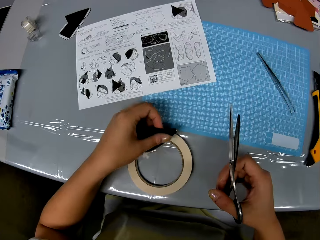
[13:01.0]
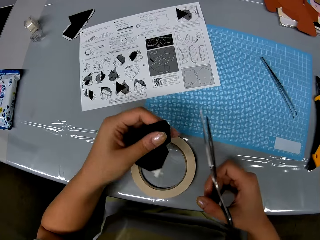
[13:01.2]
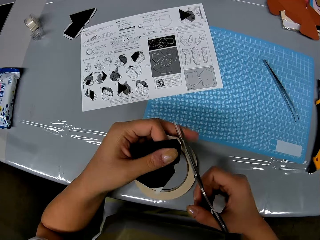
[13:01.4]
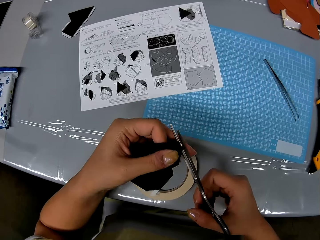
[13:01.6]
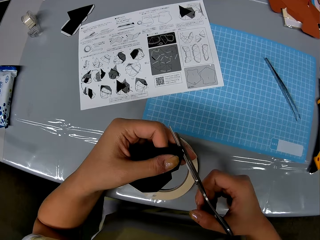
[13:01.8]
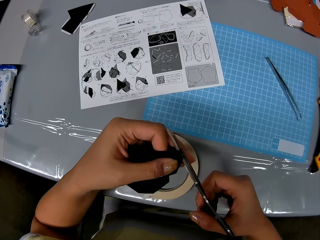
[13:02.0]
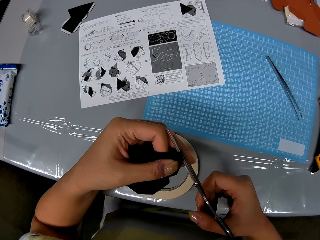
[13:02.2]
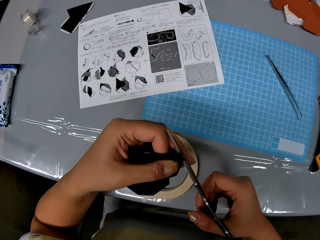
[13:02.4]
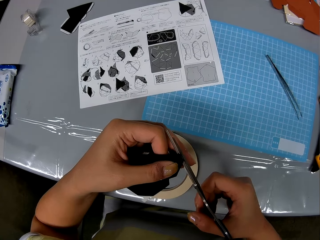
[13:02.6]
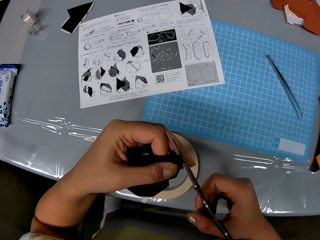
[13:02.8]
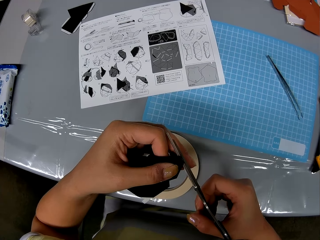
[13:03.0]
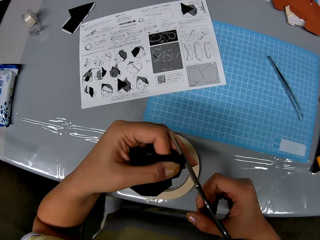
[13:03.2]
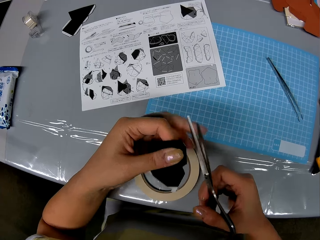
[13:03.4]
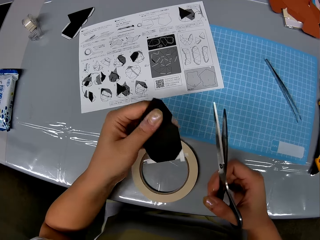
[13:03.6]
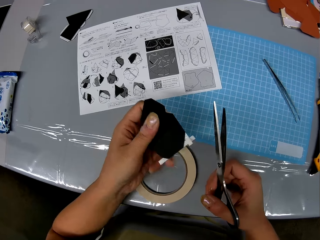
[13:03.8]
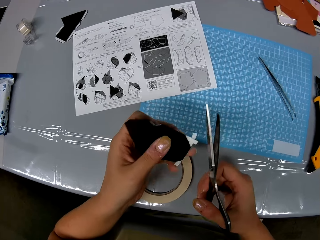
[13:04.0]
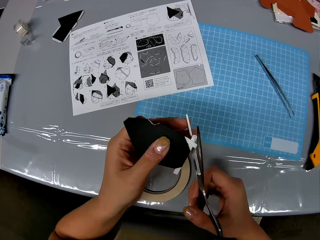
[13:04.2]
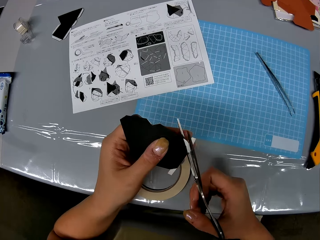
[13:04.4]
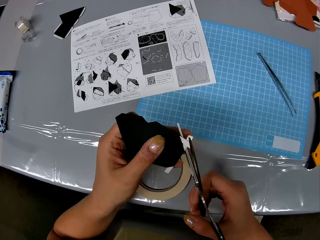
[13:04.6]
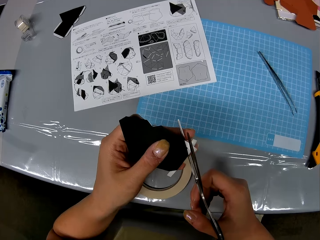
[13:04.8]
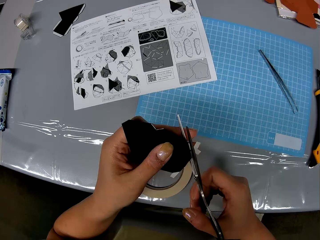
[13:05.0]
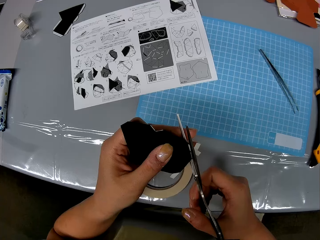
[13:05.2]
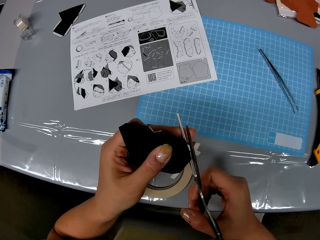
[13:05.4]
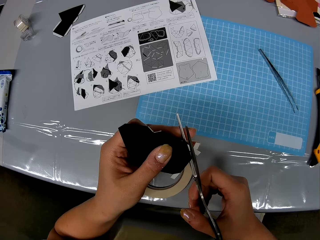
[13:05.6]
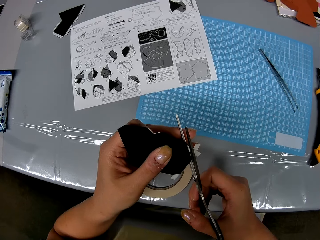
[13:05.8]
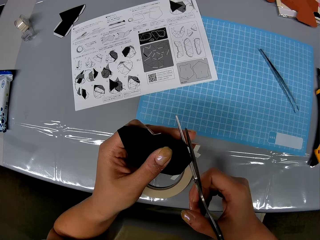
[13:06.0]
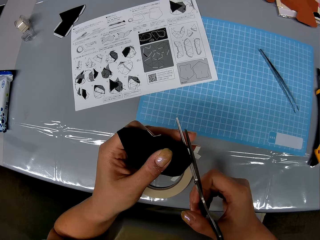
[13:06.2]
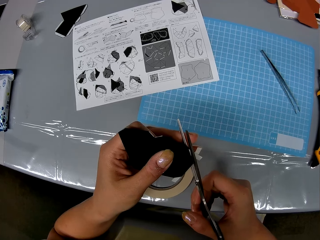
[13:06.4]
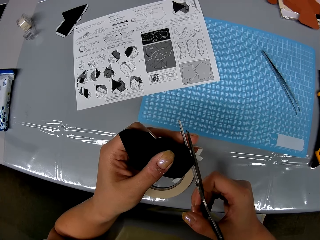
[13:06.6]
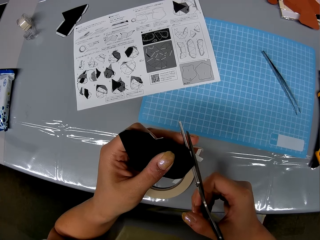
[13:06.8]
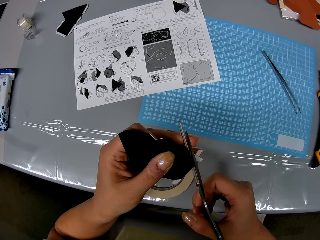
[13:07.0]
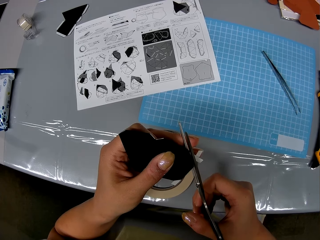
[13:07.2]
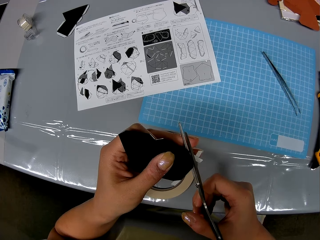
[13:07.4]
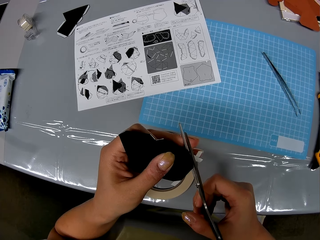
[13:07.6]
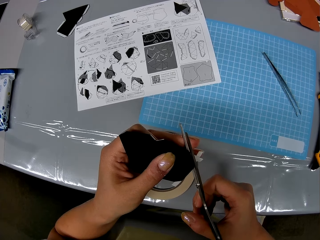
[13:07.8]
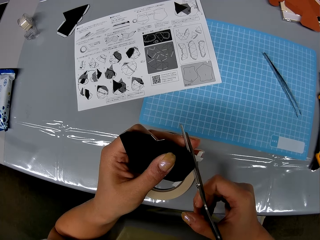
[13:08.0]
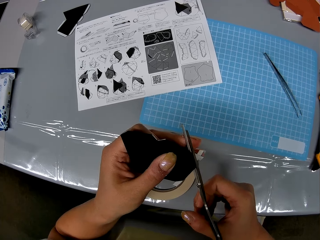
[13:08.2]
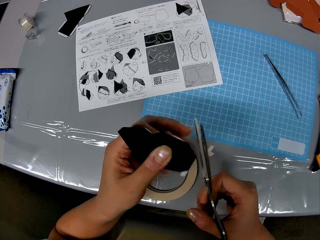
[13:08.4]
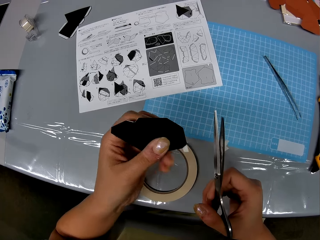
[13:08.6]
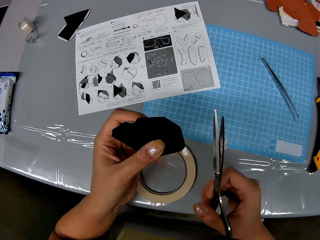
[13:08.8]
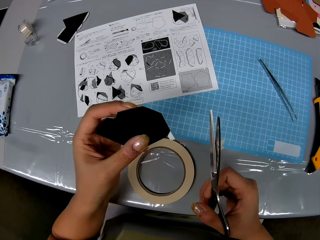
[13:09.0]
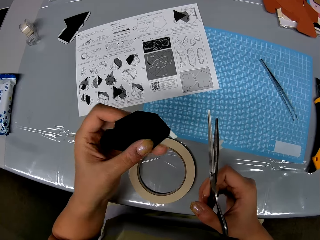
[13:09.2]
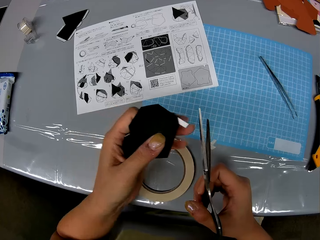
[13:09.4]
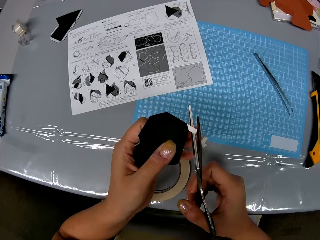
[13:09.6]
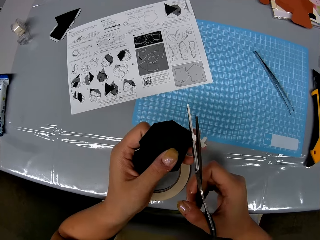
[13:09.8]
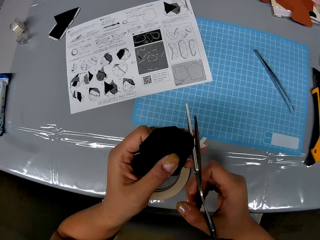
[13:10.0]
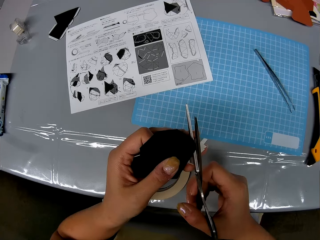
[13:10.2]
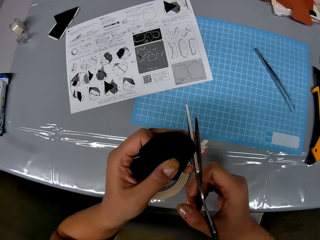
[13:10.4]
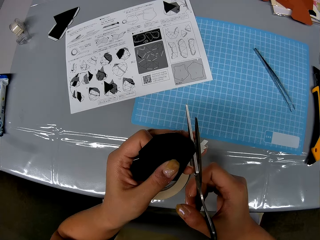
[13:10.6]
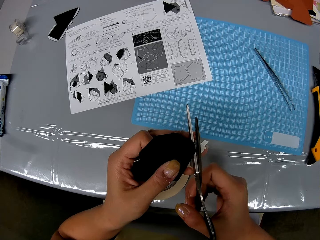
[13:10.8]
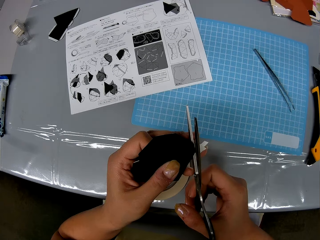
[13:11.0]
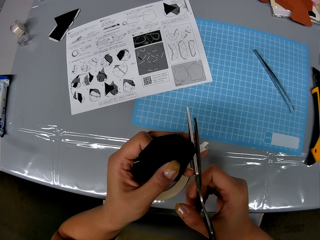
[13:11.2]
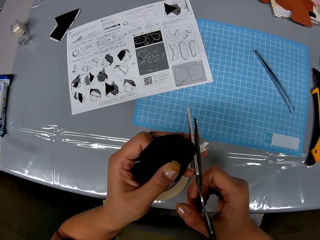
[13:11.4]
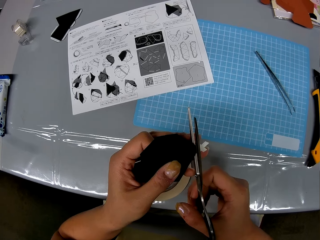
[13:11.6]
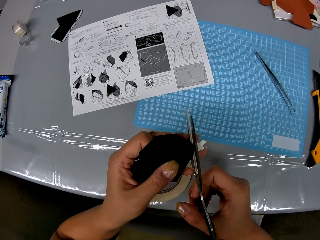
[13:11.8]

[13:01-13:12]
The camera wearer picks up the piece of paper from the top of the cellophane tape with her left hand. She trims an edge of the piece of paper with the scissors. She trims a strip of the cellophane tape on the piece of paper with the scissors. She trims a strip of the cellophane tape on the piece of paper with the scissors again.

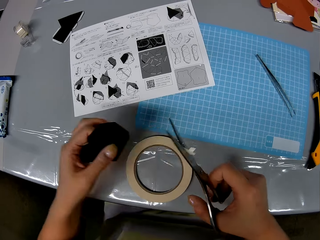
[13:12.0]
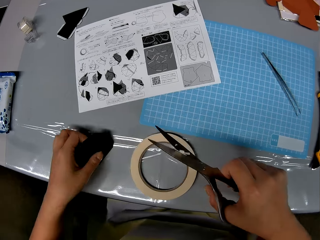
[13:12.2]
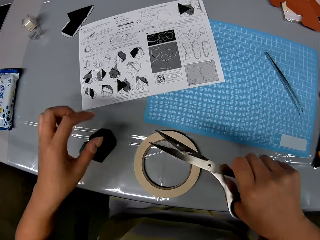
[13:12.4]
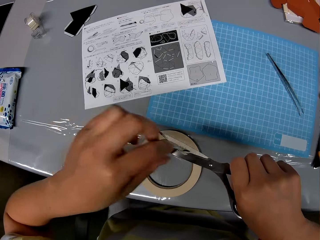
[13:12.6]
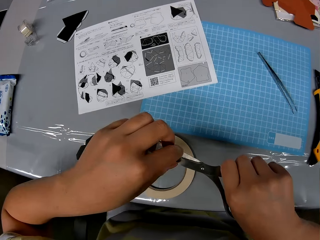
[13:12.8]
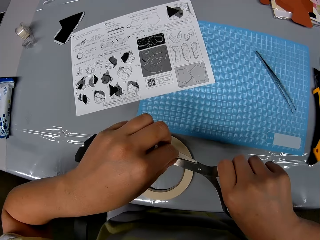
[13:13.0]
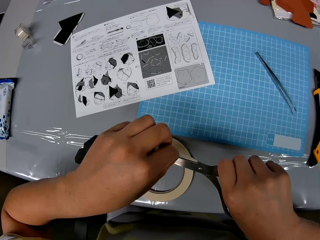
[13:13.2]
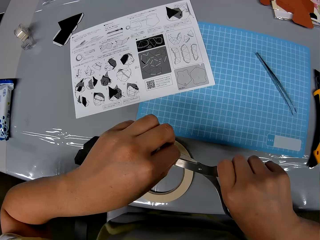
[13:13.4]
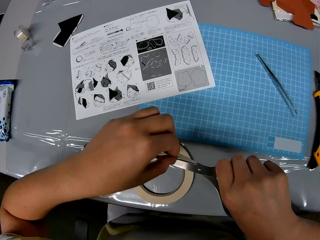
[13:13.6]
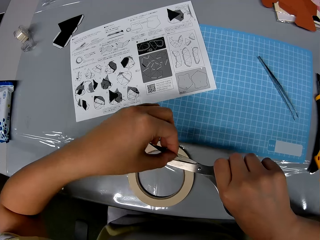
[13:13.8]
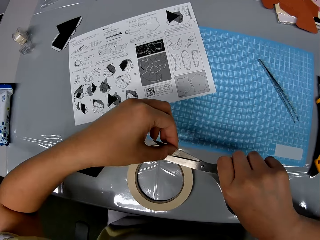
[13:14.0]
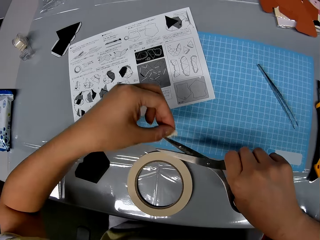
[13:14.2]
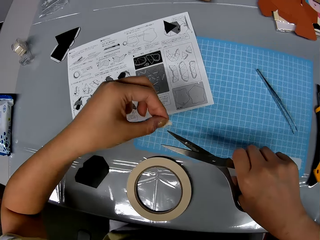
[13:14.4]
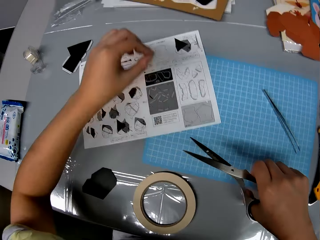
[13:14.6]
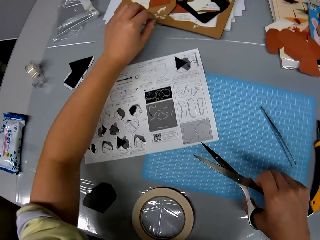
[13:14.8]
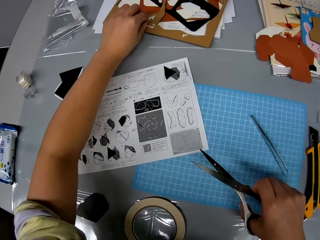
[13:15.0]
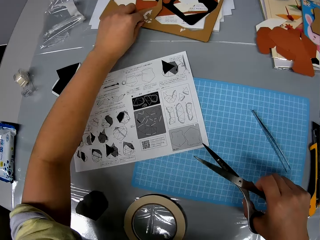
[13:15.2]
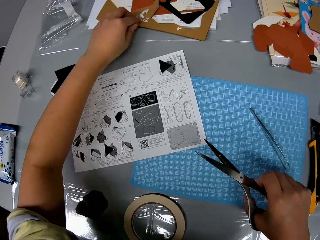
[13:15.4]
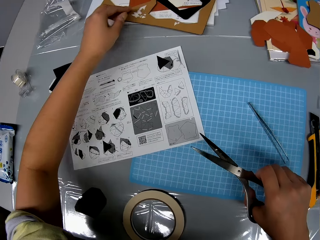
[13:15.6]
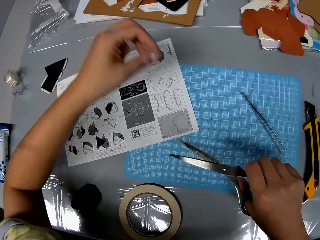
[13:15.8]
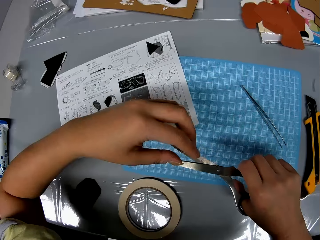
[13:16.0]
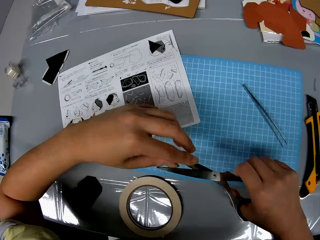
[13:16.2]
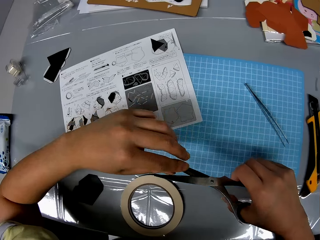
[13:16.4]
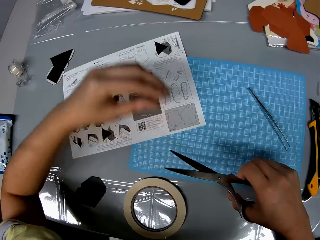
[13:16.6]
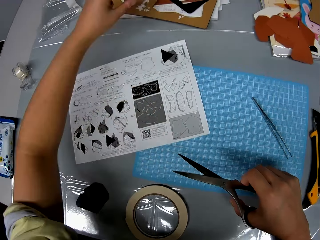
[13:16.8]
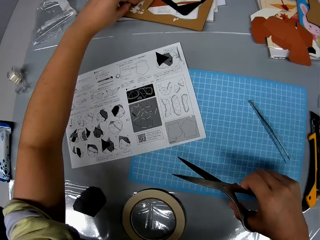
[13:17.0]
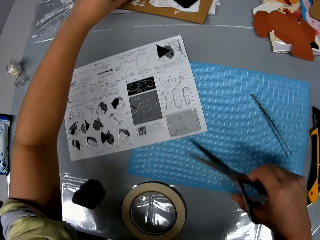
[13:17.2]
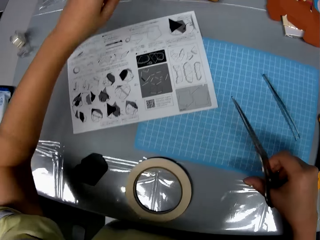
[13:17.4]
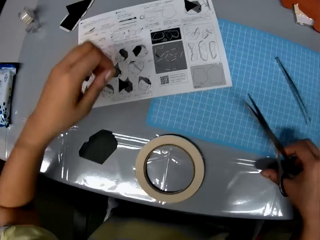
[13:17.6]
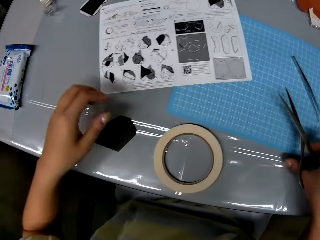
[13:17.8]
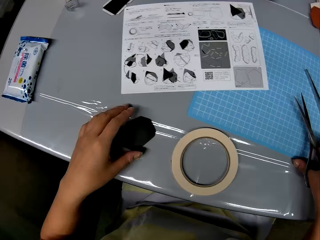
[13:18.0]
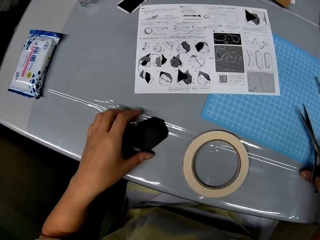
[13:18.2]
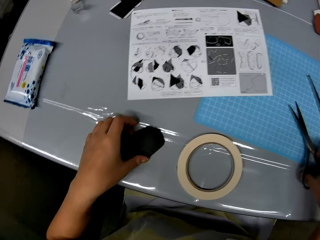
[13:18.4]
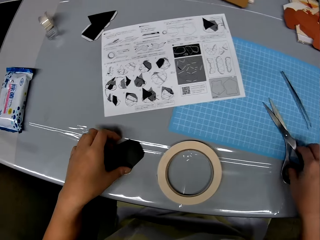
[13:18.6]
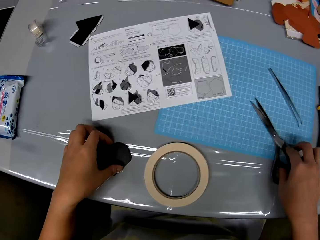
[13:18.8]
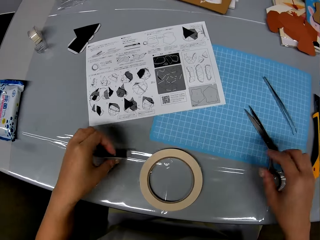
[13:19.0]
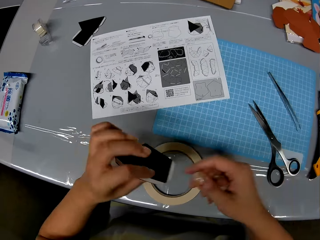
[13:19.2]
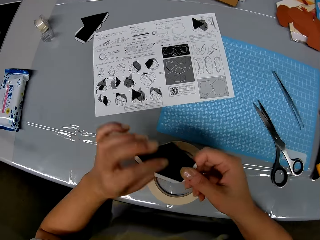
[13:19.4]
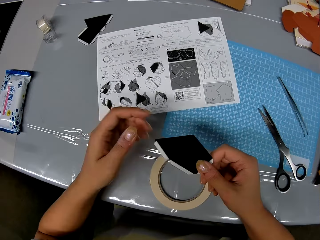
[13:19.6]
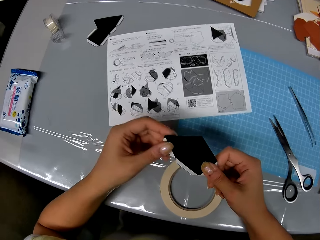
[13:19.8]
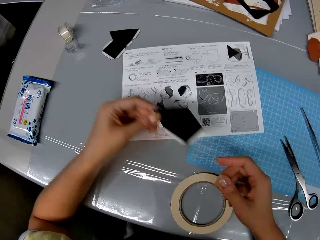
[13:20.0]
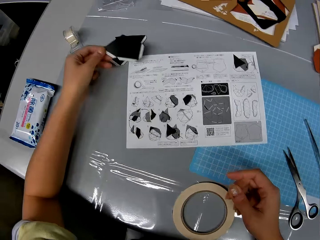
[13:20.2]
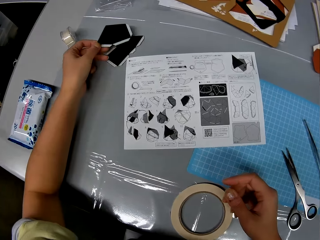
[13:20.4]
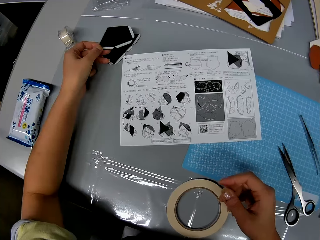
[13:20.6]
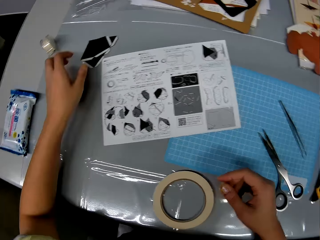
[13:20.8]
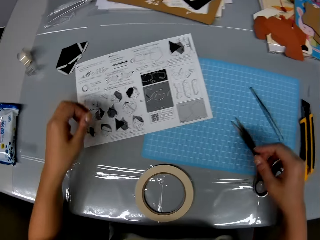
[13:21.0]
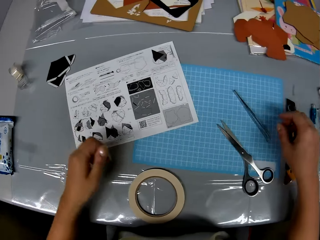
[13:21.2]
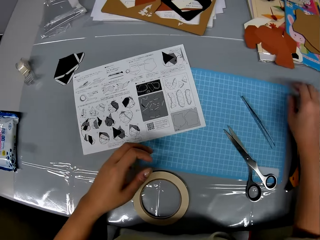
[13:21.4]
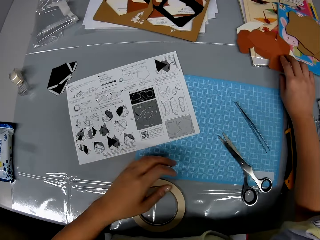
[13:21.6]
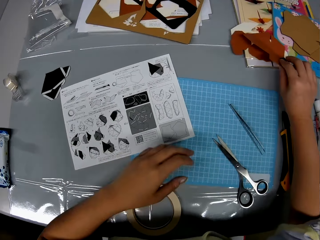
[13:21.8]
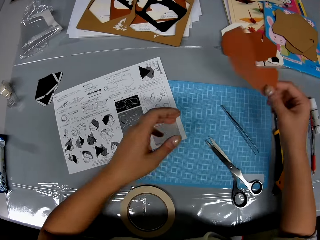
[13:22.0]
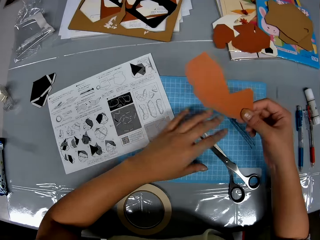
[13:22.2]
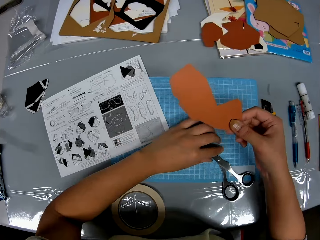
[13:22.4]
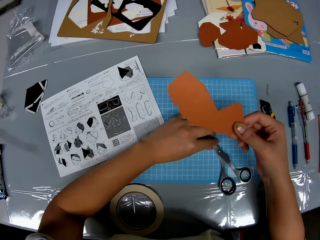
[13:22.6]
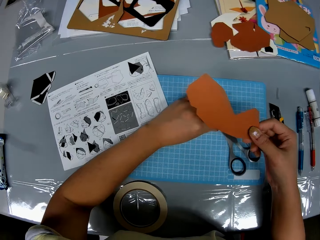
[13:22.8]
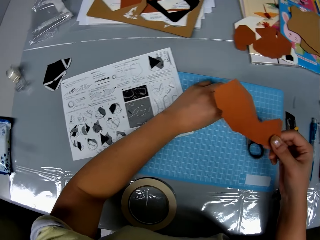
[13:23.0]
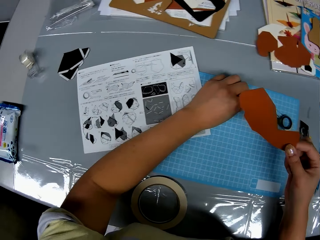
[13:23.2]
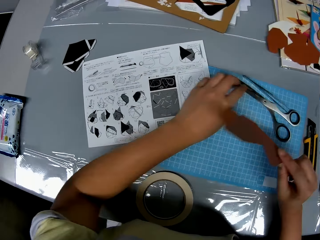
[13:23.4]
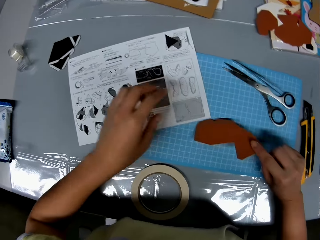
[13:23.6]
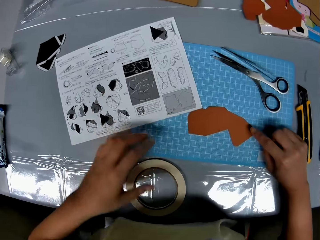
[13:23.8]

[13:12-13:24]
The camera wearer drops the piece of paper on the table with her left hand. She removes a strip from the tip of the scissors blade with her left hand. She drops the cut strip on a cardboard with her left hand, among other wastes. She removes a strip from the tip of the scissors blade with her left hand. She drops the cut strip on the cardboard with her left hand, among other wastes. She picks up the piece of paper from the table with her left hand. She drops the scissors on the cutting sheet with her right hand. She transfers the piece of paper to her right hand. She transfers the piece of paper to her left hand. She drops the piece of paper on another piece of paper on the table. She picks up a brown piece of paper from the table. She moves the scissors on the cutting sheet with her left hand.
